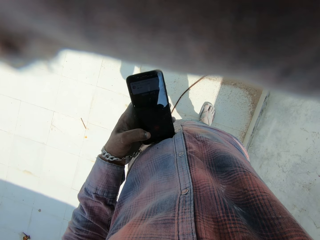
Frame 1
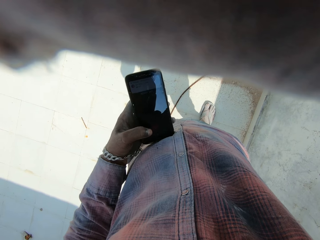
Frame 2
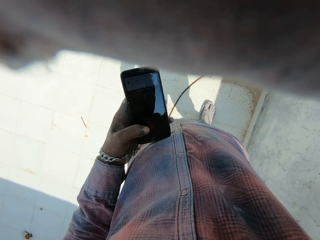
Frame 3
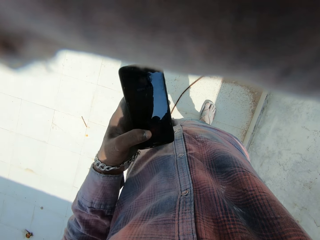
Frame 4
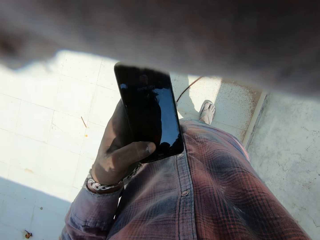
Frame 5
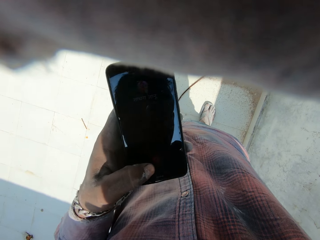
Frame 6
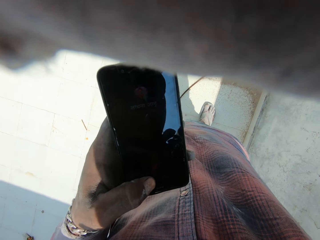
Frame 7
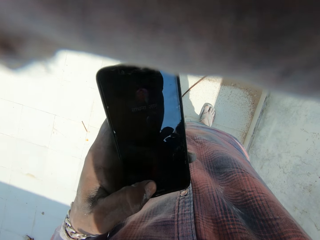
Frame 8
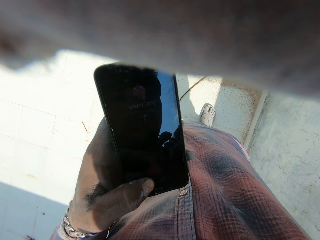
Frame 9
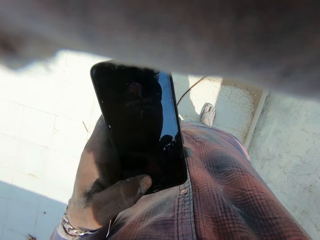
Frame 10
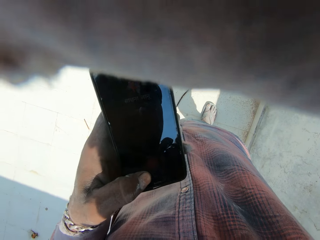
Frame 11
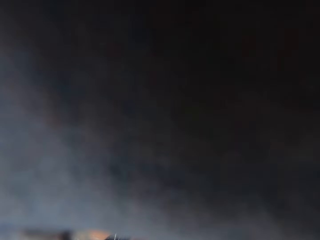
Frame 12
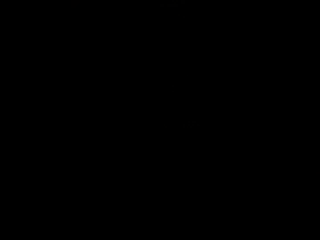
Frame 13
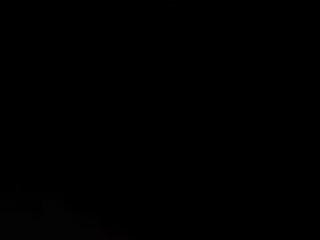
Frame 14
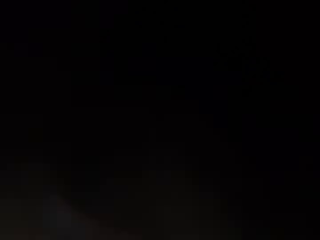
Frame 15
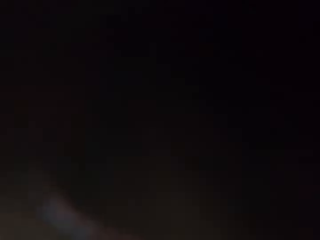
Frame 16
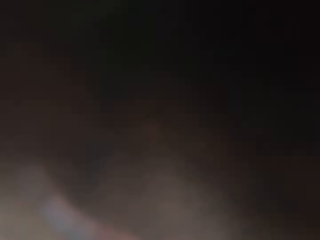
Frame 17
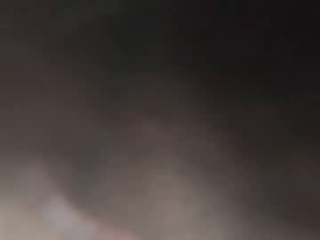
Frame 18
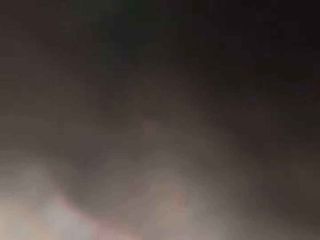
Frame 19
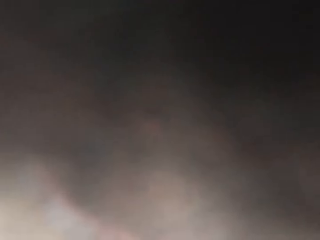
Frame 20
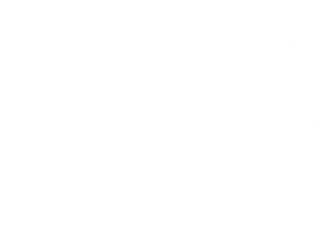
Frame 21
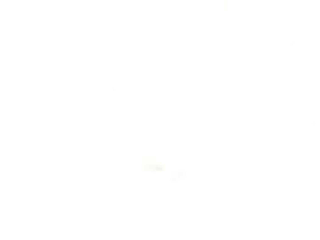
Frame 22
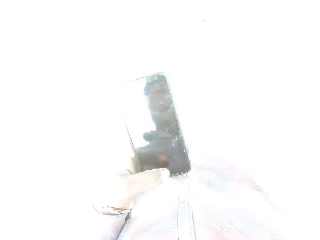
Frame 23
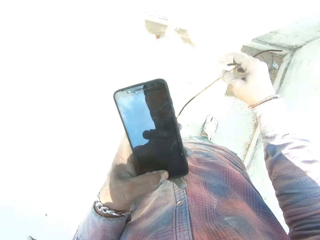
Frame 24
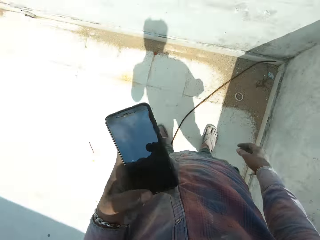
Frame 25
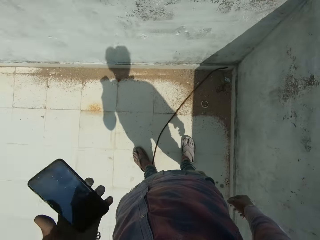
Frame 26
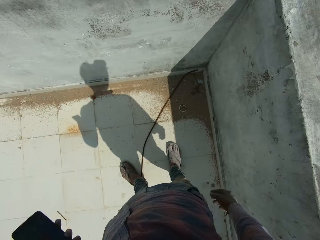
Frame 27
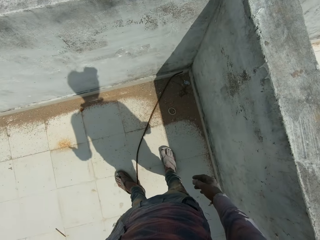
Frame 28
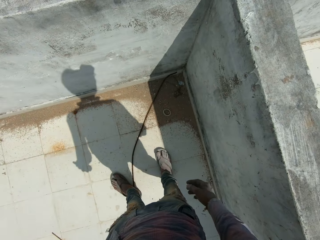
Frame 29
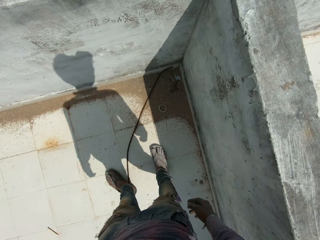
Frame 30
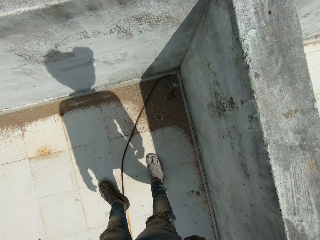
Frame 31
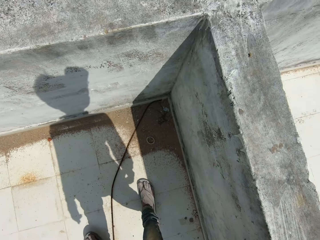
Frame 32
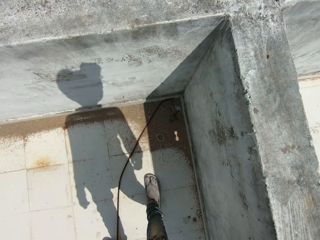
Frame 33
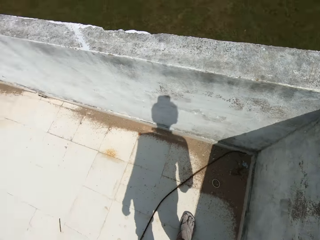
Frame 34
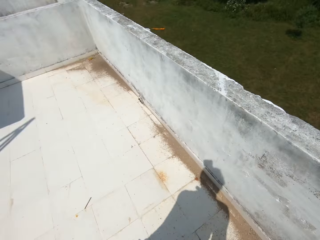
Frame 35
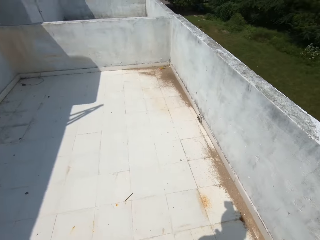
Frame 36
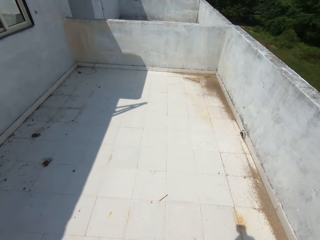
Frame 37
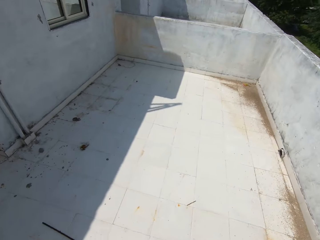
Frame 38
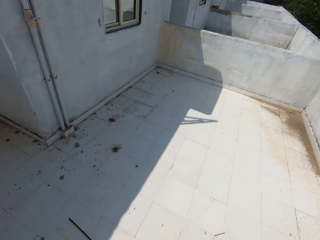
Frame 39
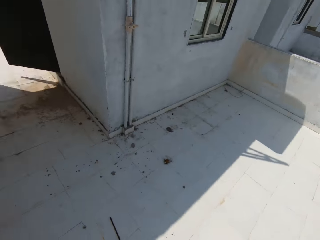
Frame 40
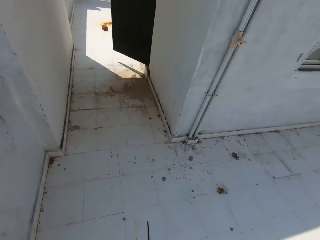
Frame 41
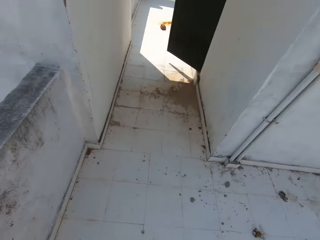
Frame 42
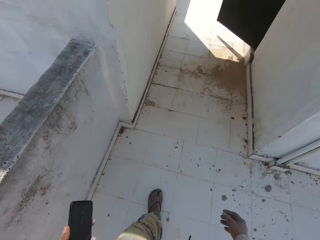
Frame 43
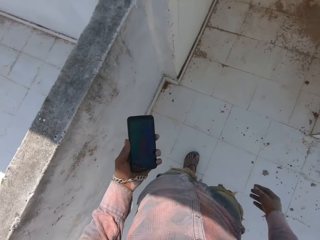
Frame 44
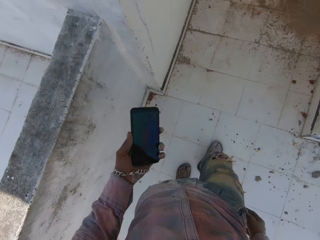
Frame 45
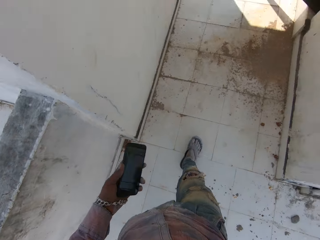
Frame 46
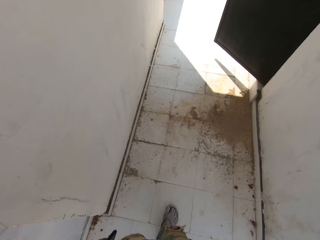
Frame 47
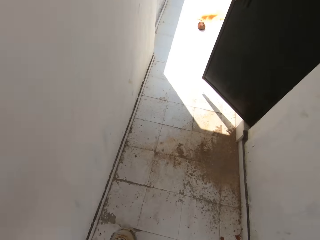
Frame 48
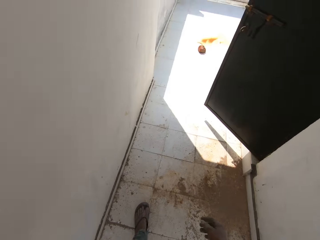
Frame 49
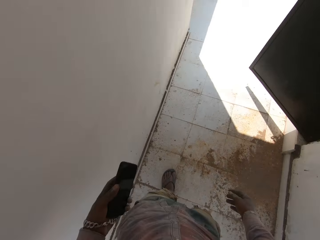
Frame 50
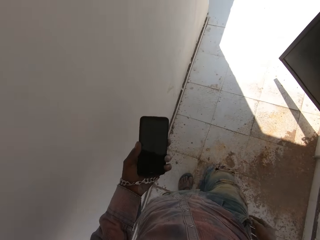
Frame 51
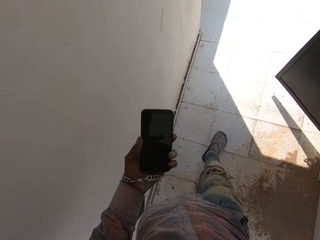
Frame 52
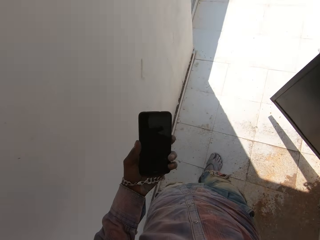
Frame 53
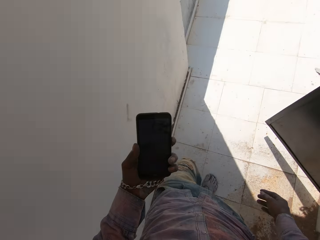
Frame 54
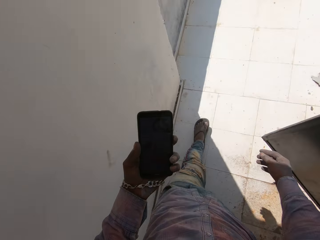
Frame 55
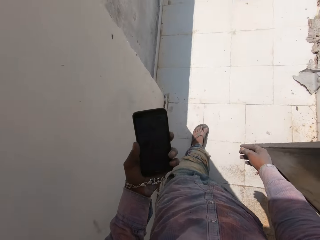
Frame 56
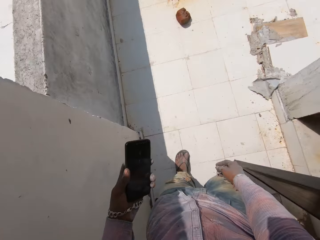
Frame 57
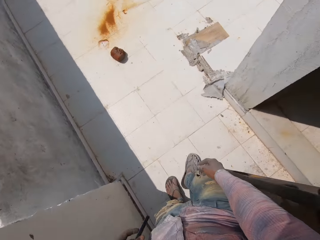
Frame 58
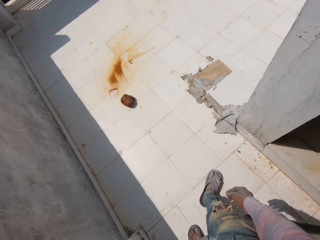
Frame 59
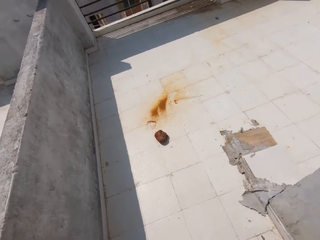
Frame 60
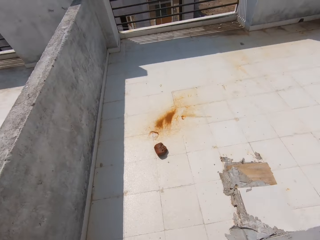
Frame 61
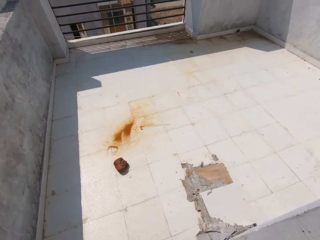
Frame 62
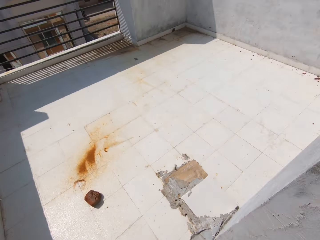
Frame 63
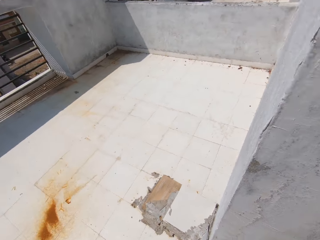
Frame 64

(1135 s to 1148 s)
The camera wearer looks at his phone. He spits on the floor. He walks around the balcony. He looks at his phone. He walks around the balcony.

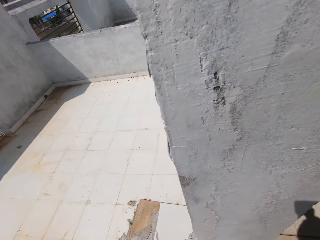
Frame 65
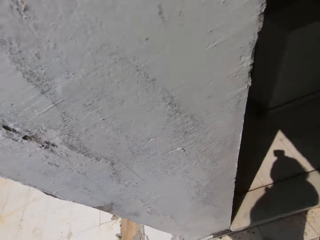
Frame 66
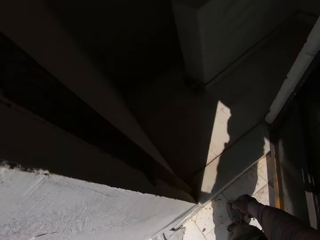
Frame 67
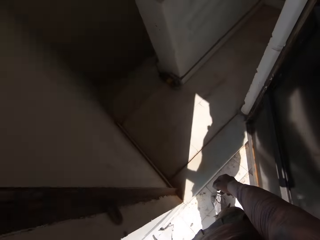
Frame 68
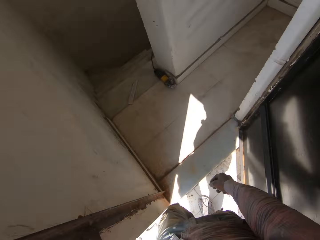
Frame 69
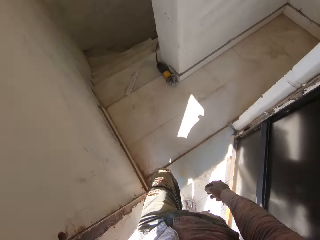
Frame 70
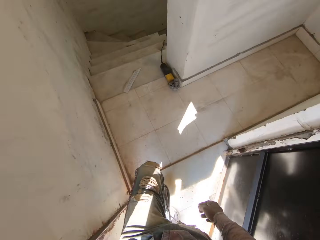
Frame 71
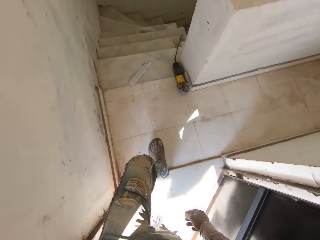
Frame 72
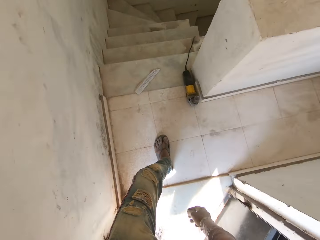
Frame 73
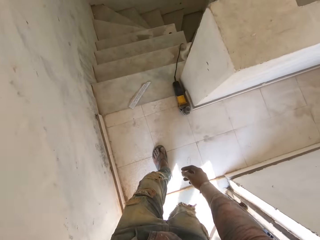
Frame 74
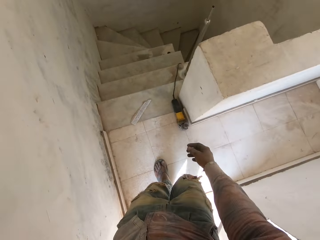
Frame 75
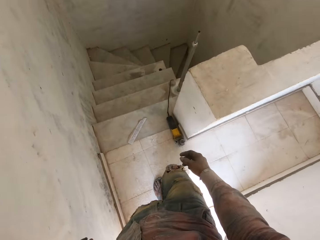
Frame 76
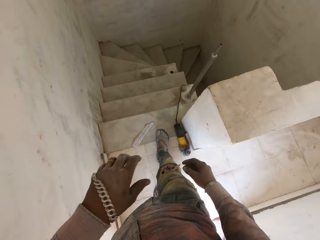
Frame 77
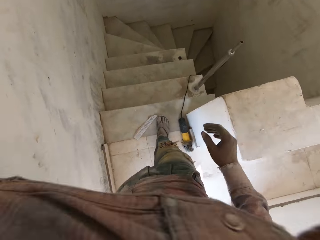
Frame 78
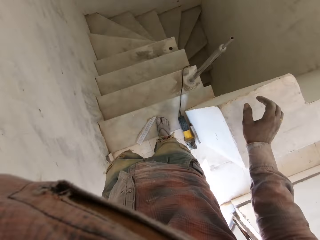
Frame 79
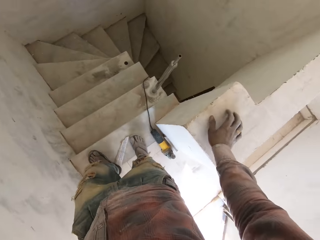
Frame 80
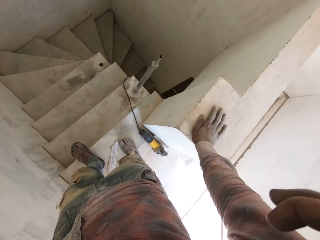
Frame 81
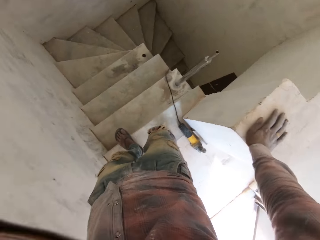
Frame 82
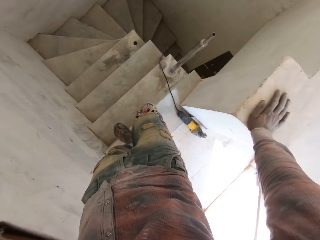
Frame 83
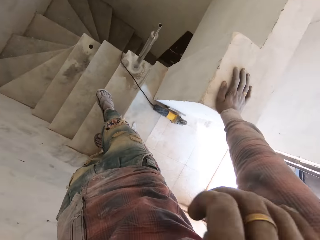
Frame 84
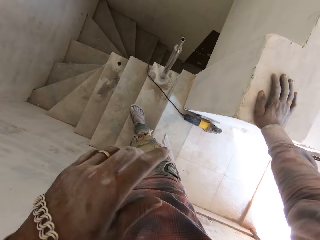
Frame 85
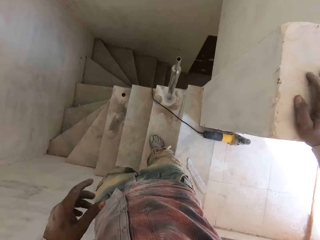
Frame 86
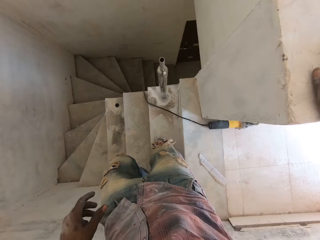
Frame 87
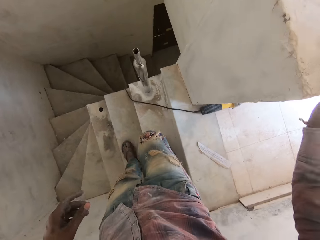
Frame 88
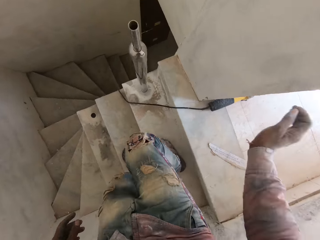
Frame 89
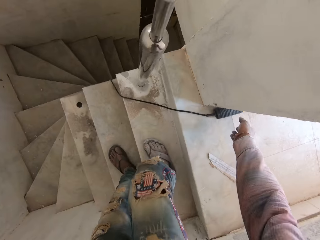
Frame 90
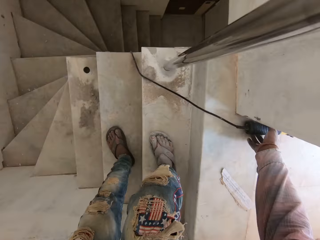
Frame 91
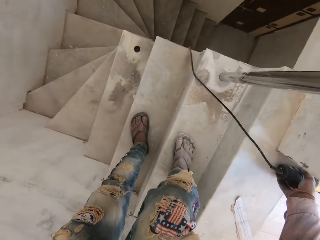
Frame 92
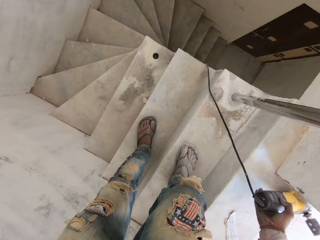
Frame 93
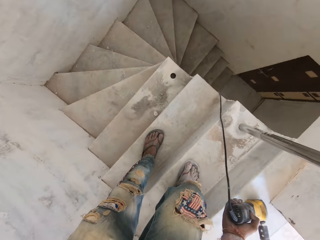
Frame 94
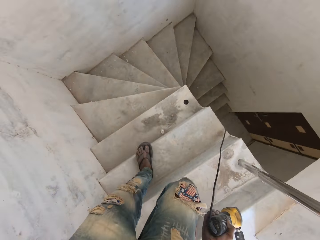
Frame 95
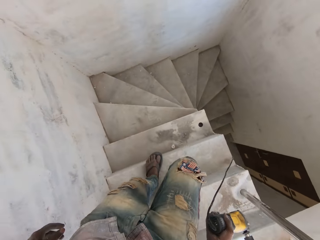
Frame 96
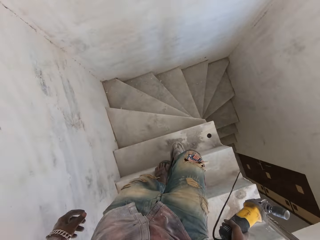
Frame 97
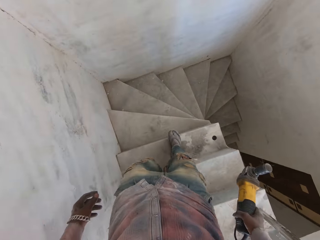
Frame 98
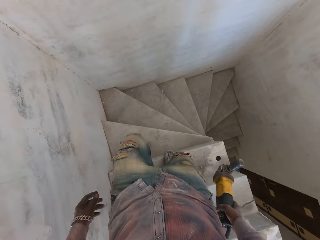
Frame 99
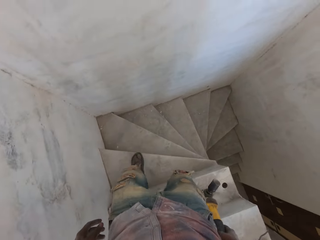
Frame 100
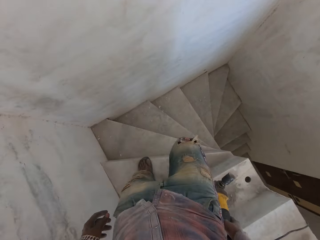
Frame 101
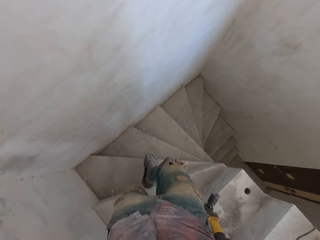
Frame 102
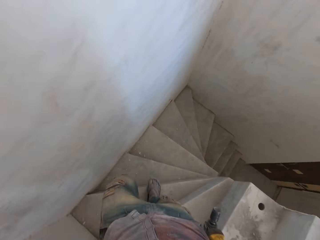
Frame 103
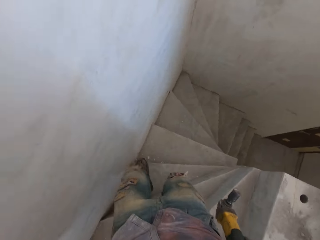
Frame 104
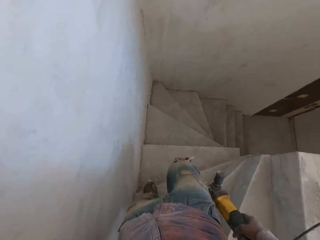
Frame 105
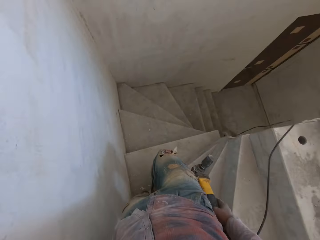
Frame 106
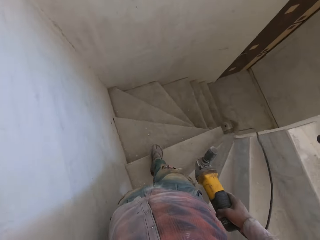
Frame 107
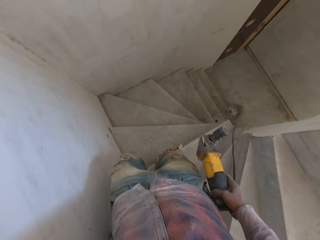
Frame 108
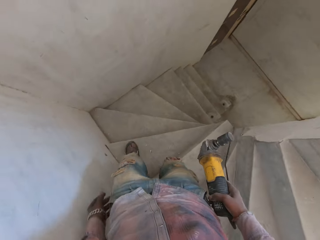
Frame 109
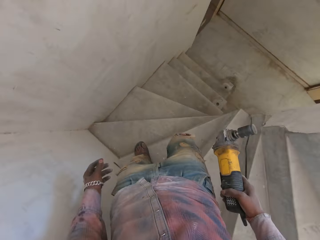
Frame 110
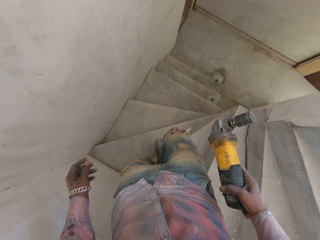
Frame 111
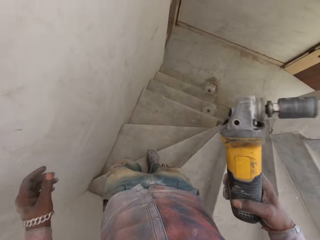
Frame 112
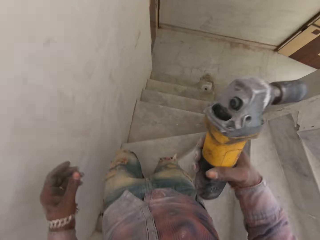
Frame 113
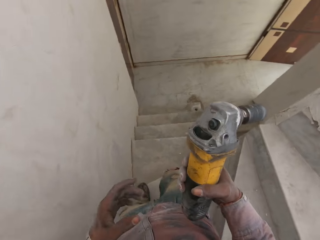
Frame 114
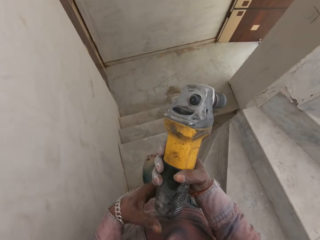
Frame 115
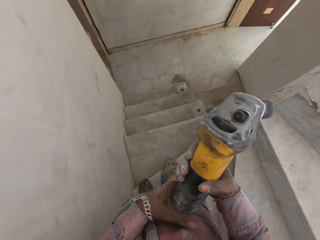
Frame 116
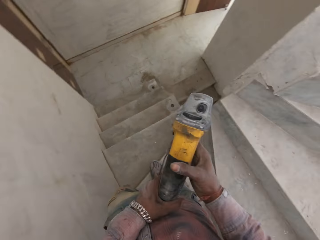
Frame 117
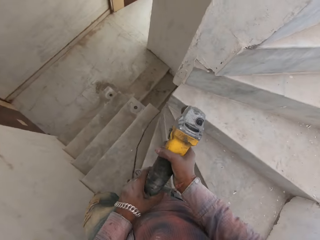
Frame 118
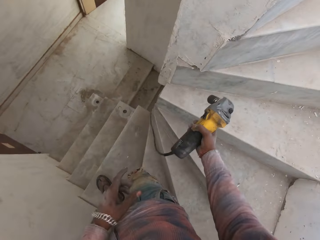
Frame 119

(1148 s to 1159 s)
The camera wearer walks in the room. He supports his hand on the wall. He descends the stairs. He picks up the power driller. He descends the stairs. He holds the power driller with both hands.
